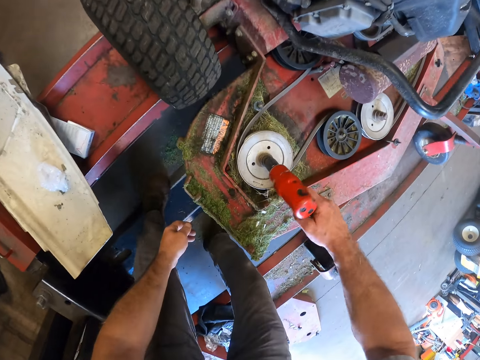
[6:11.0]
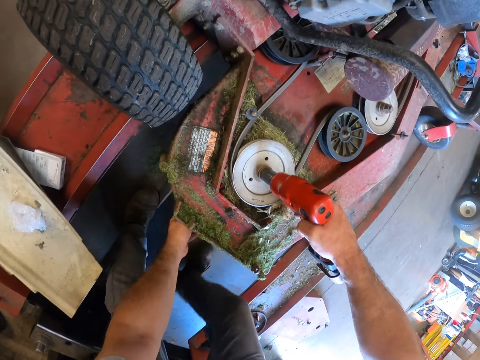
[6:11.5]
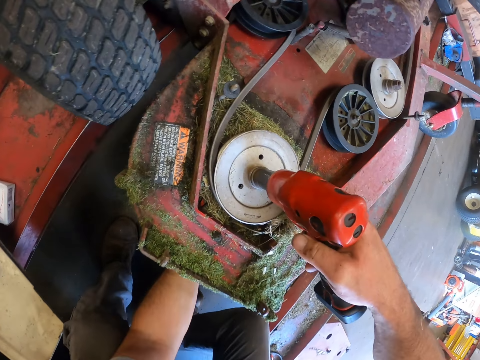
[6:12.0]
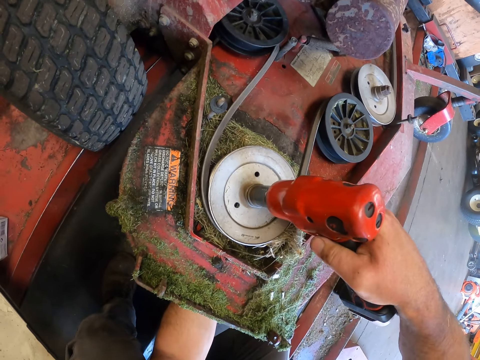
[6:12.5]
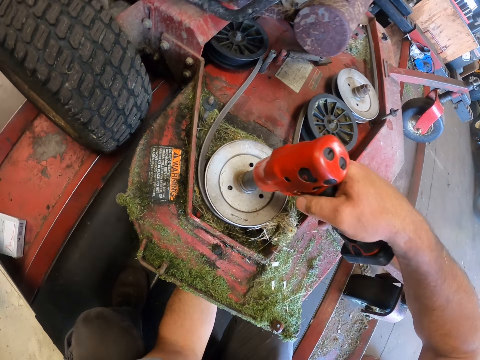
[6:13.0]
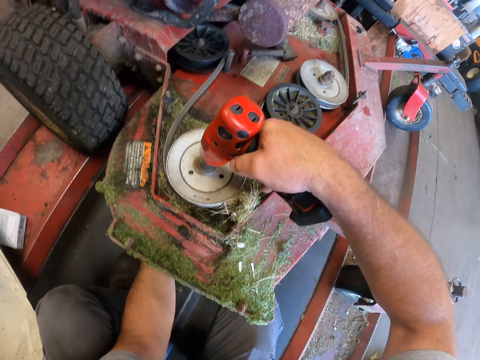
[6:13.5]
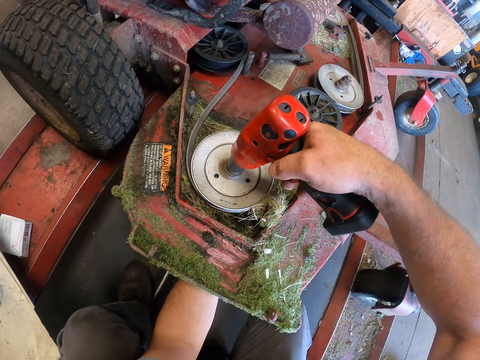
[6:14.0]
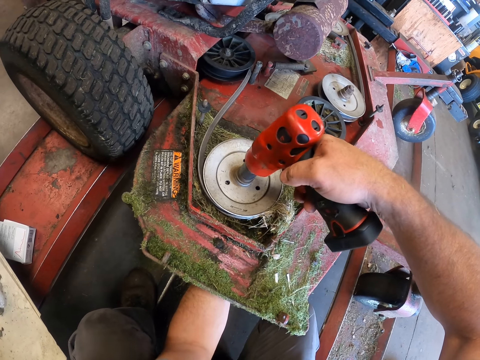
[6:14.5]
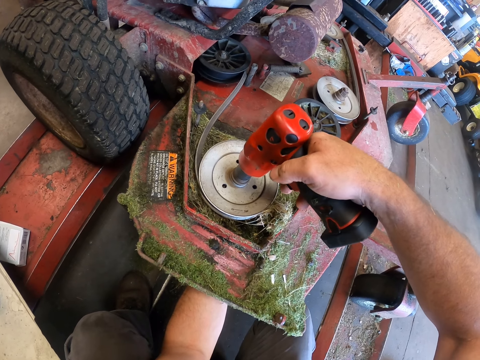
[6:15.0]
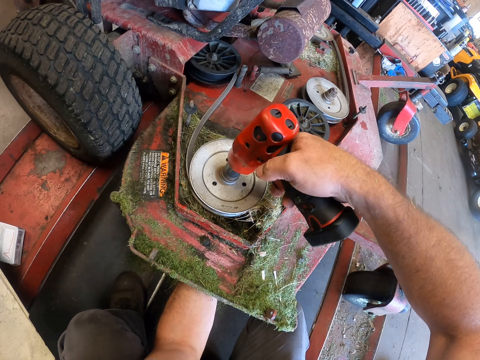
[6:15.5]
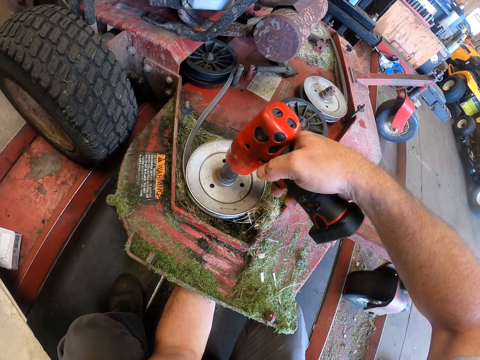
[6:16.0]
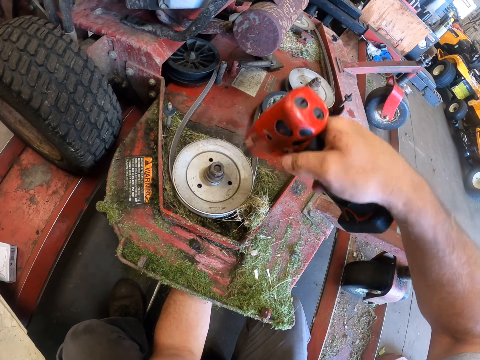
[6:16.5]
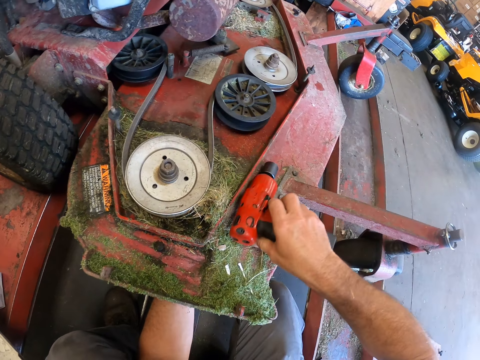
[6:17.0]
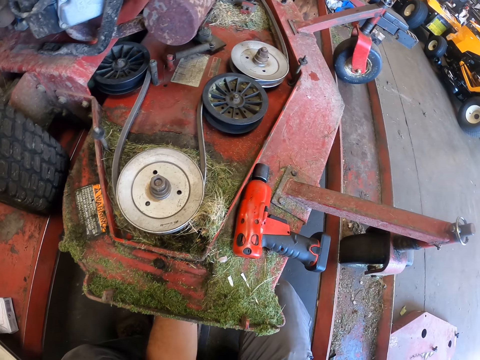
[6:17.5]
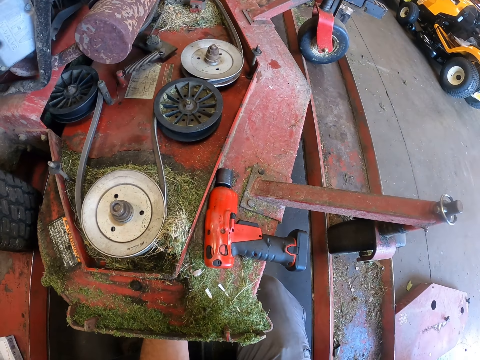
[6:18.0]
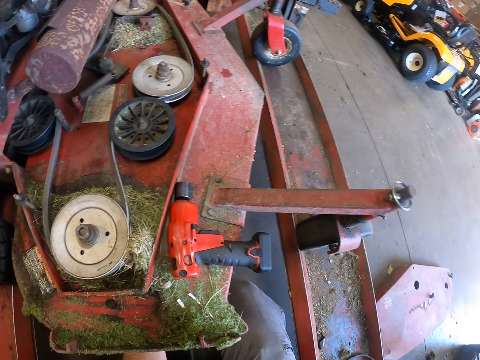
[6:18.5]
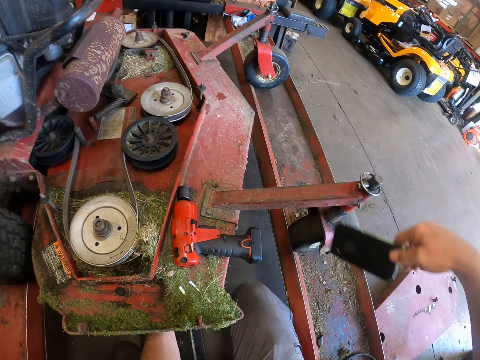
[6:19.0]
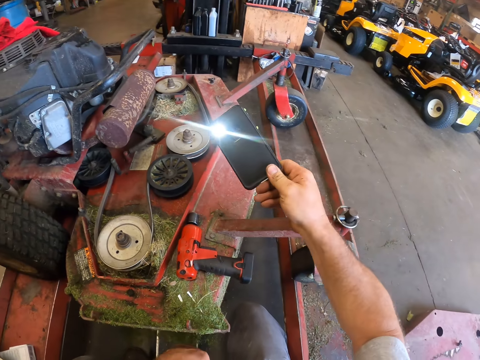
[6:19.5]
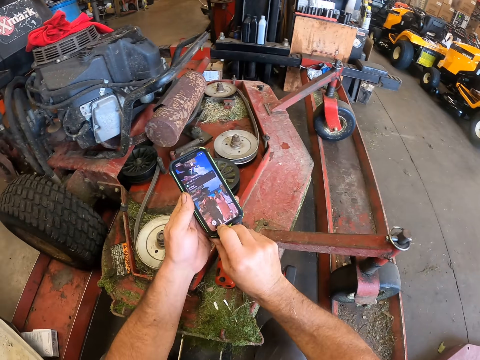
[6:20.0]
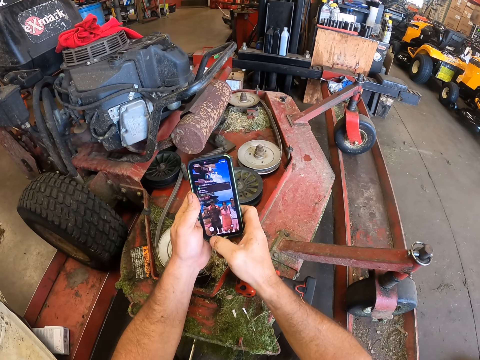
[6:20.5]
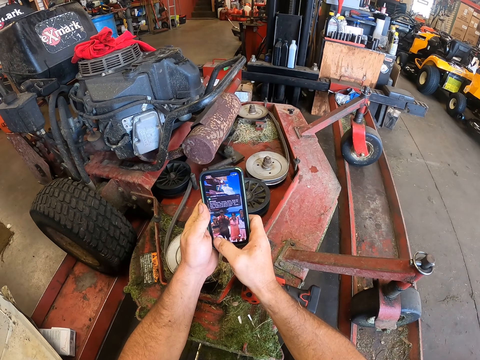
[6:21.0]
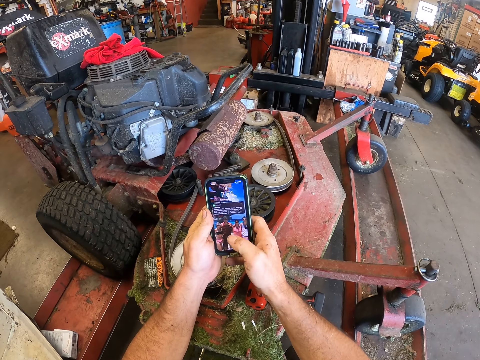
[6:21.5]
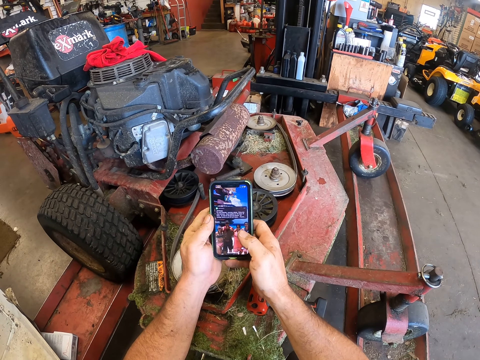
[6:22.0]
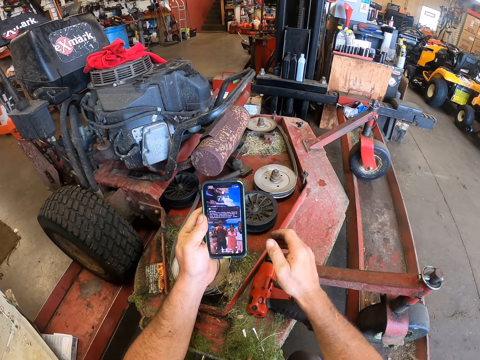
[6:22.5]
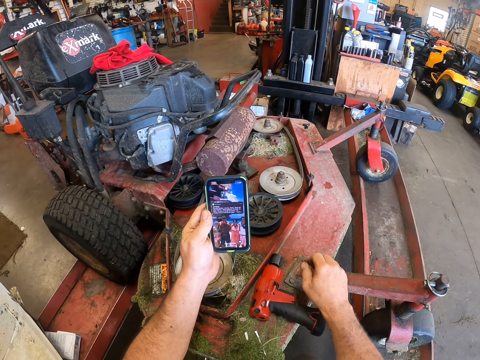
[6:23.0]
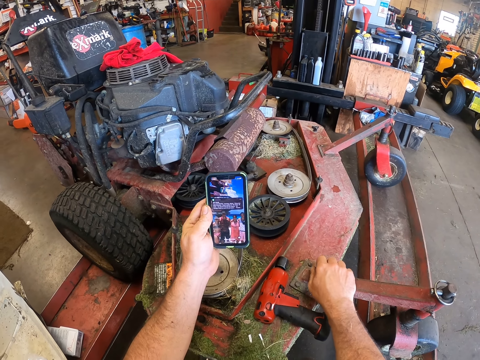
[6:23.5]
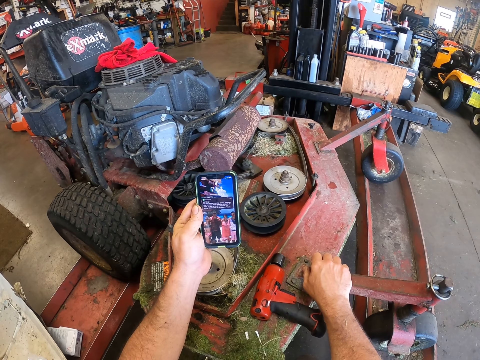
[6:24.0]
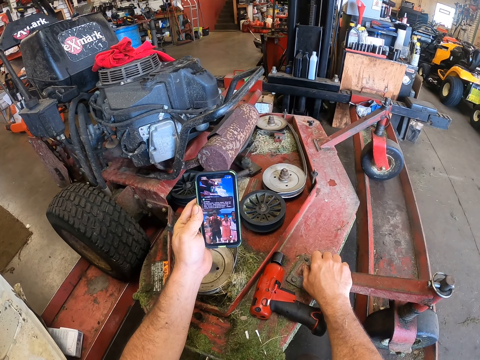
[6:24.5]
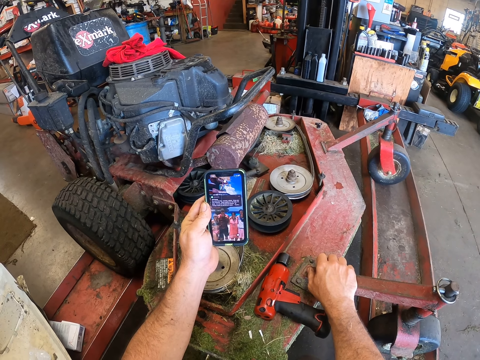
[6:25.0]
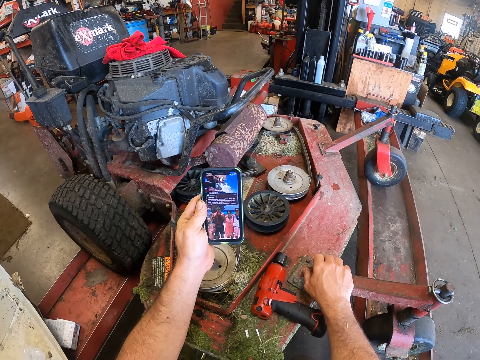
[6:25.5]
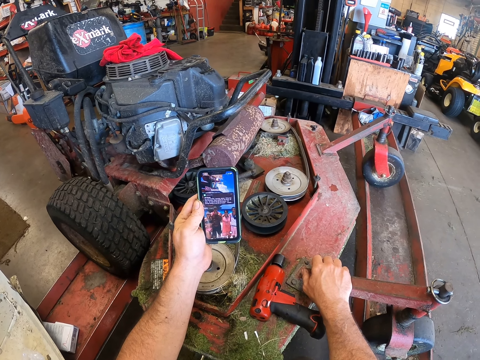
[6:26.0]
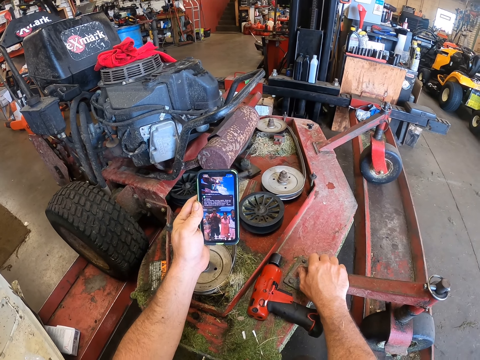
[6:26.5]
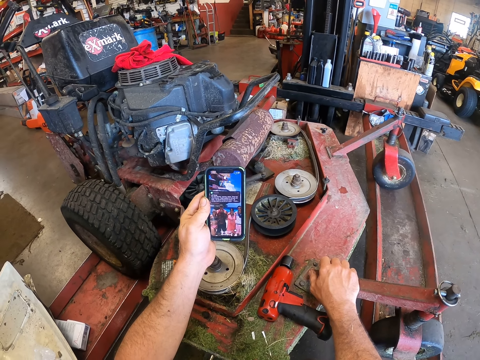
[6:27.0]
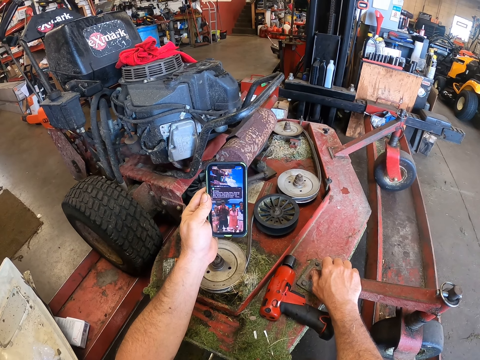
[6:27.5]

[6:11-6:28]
The camera wearer bends downwards. He removes a nut with the cordless impact wrench. He loosens a bolt from a pulley of the lawn mower with the wrench. He squats. He removes the nut with the cordless impact wrench. He puts his left hand under the lawn mower. He puts the cordless impact wrench on the lawn mower. He holds the lawn mower. He brings out his phone from his pocket. He moves the phone around, turns the phone, and places the phone on his left hand. He operates the phone. He presses the phone with his right hand. He looks at the phone. He places his right hand on the lawn mower.

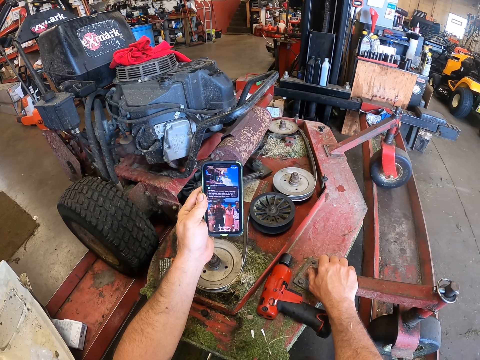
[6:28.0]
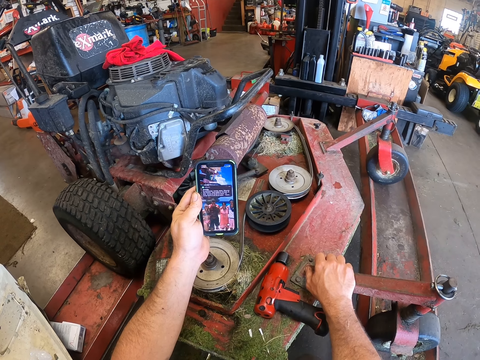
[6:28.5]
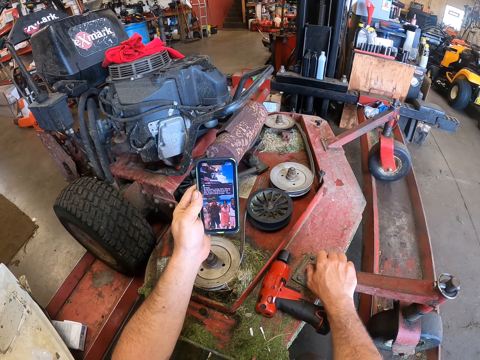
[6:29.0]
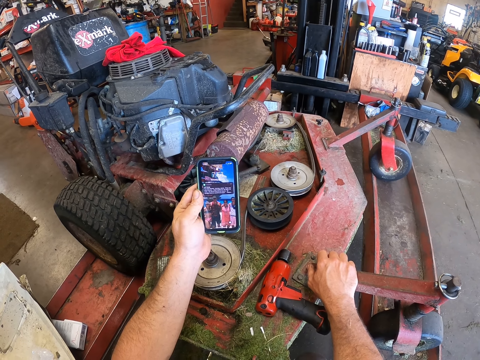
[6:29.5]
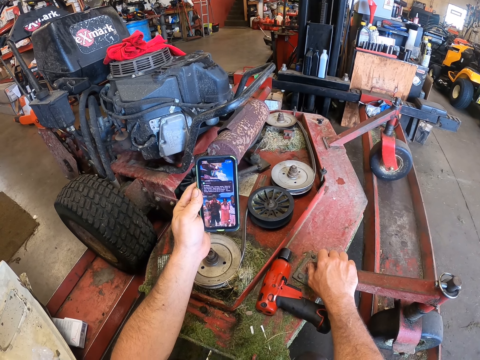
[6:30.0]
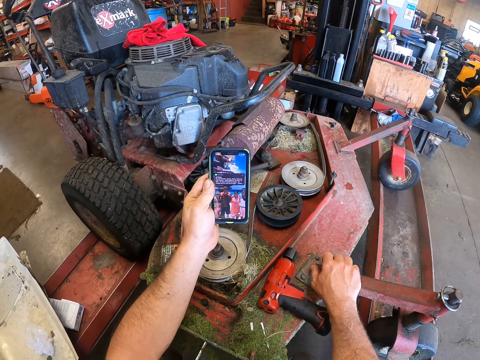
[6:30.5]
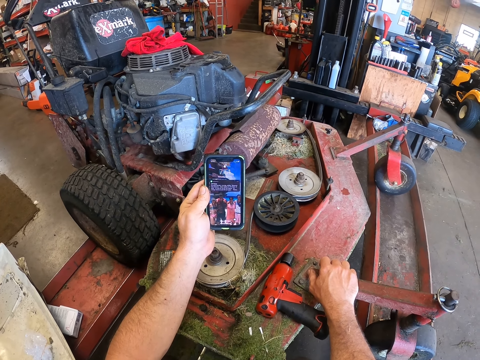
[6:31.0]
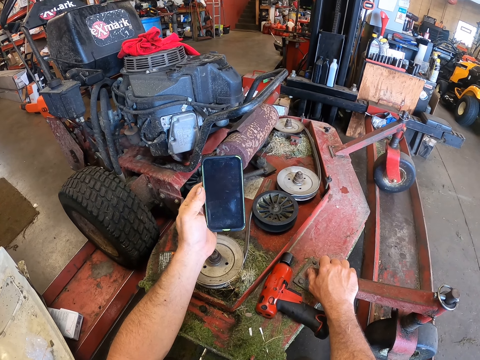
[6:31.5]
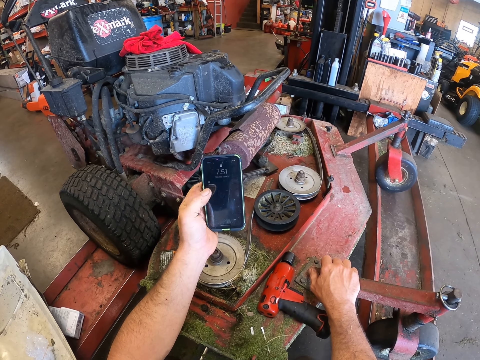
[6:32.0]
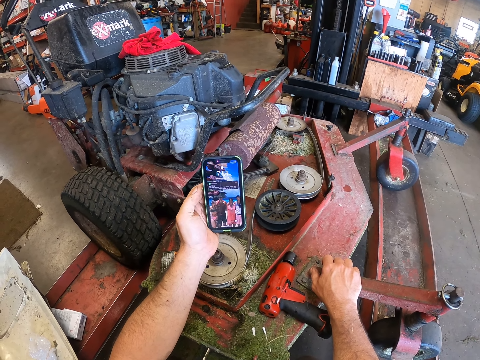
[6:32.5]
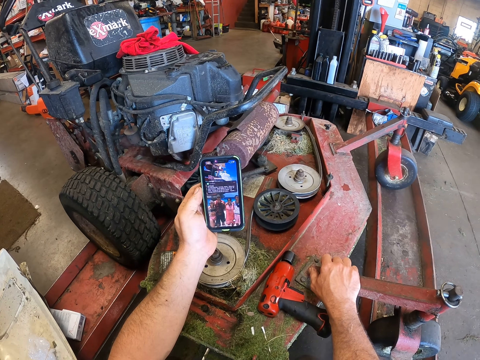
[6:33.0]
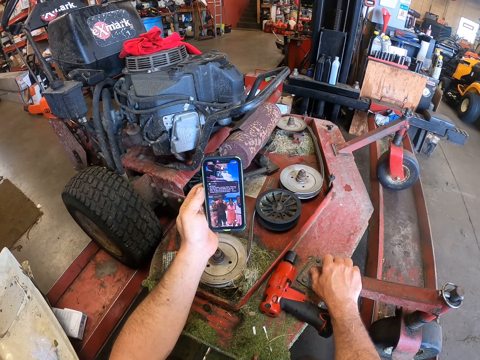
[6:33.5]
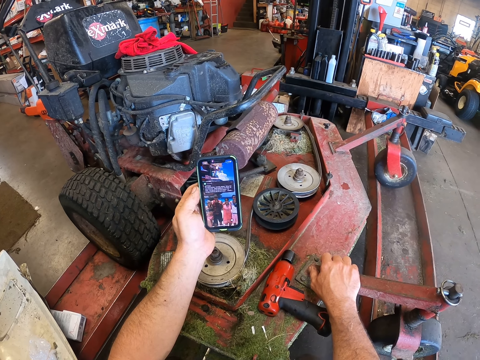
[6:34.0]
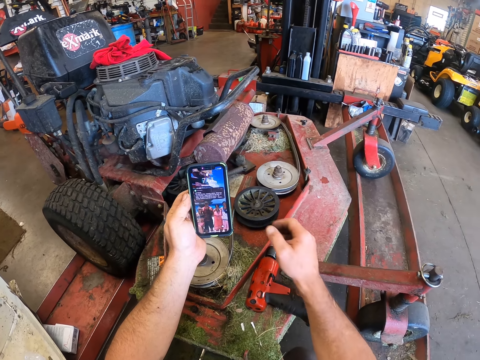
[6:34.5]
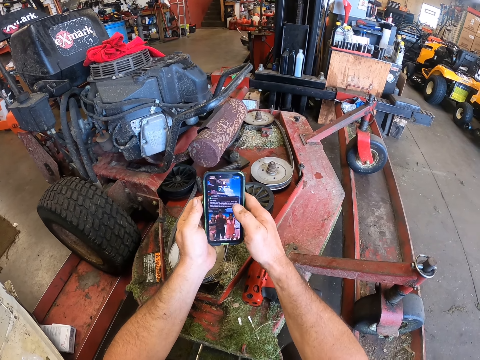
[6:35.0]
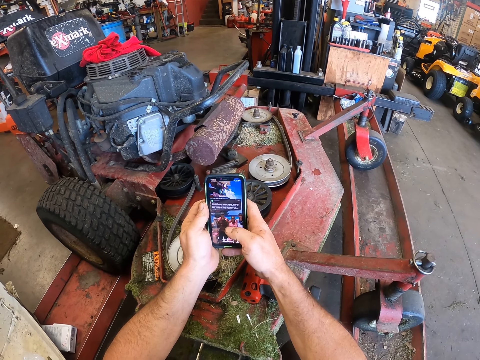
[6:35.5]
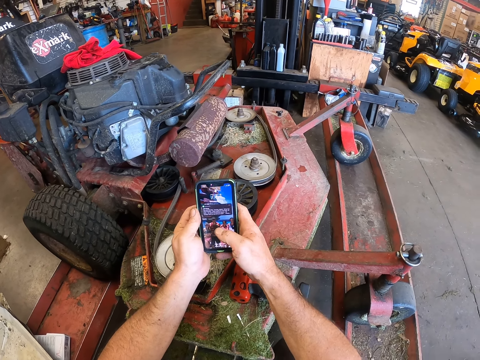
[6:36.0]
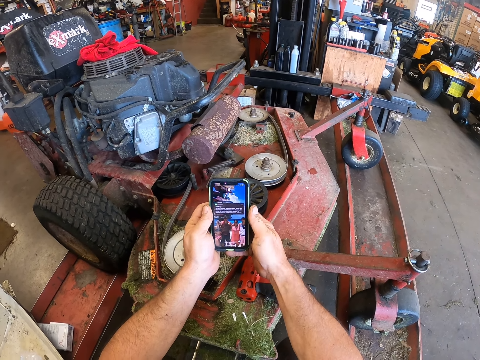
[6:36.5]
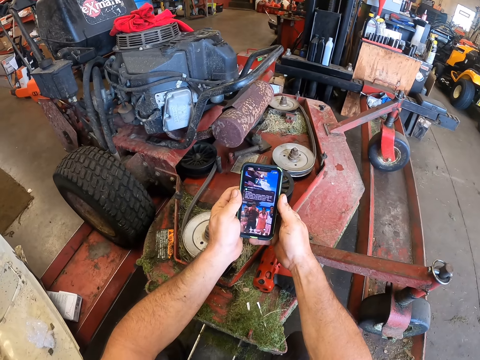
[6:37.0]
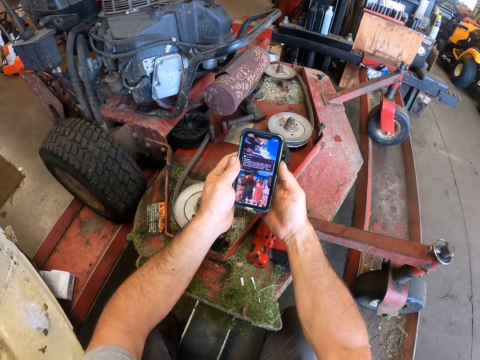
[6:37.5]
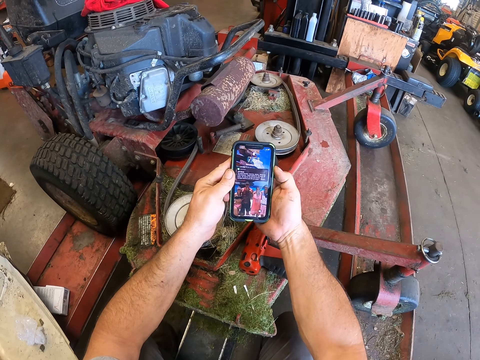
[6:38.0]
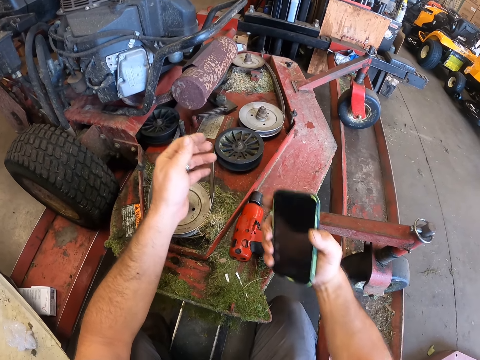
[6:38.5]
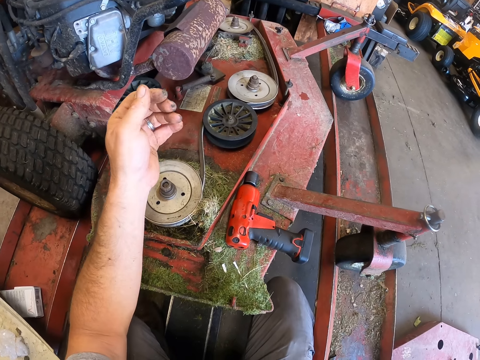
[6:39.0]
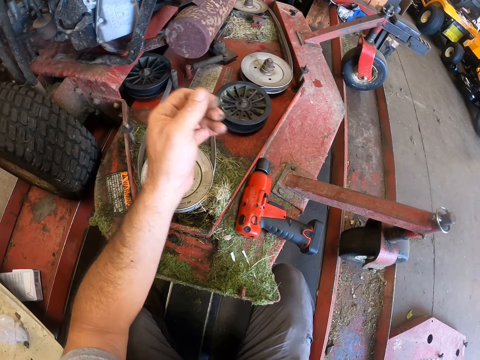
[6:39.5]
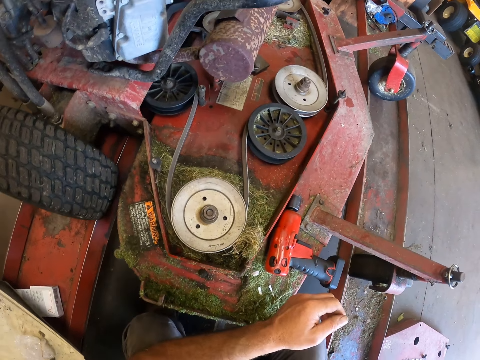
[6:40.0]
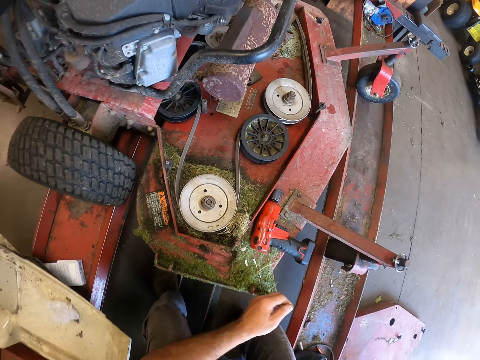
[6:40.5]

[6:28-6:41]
The camera wearer operates a mobile phone. He touches the screen of the phone with his left hand. He looks at the phone. He holds the phone with the other hand. He presses the phone with his right hand. He looks at the phone. He moves the phone backwards. He returns the phone to his pocket. He looks around.
